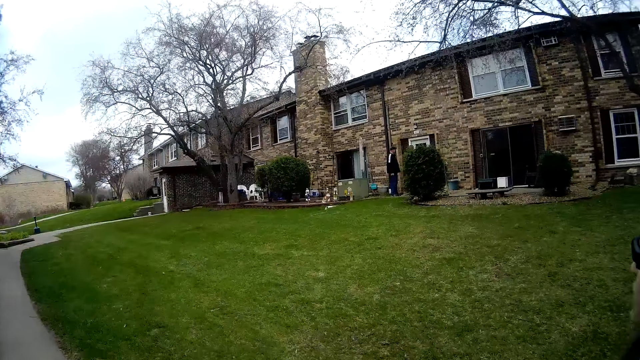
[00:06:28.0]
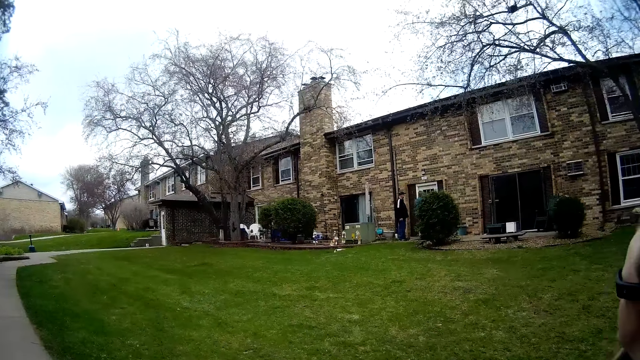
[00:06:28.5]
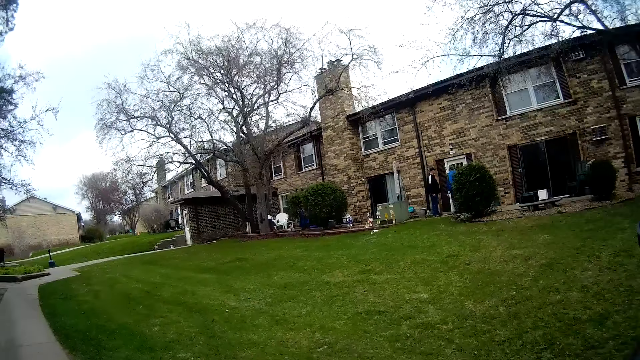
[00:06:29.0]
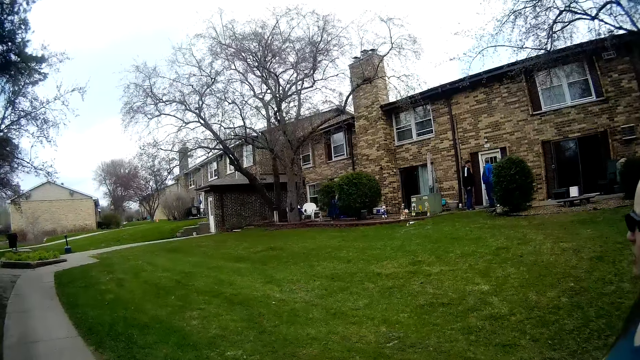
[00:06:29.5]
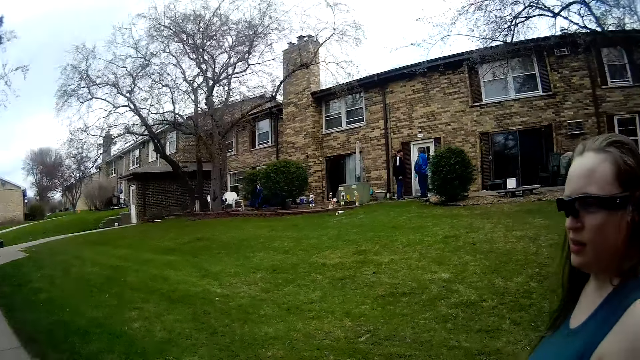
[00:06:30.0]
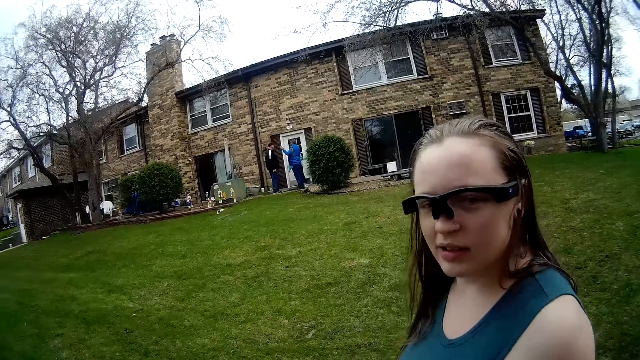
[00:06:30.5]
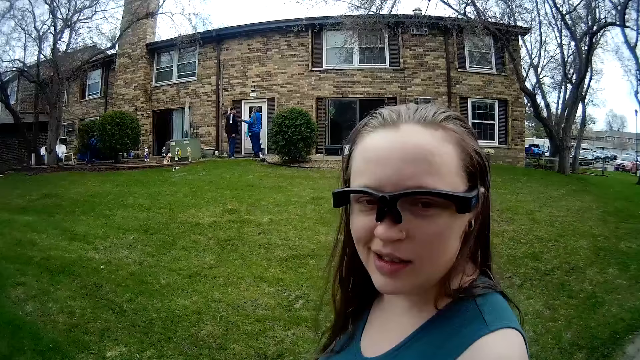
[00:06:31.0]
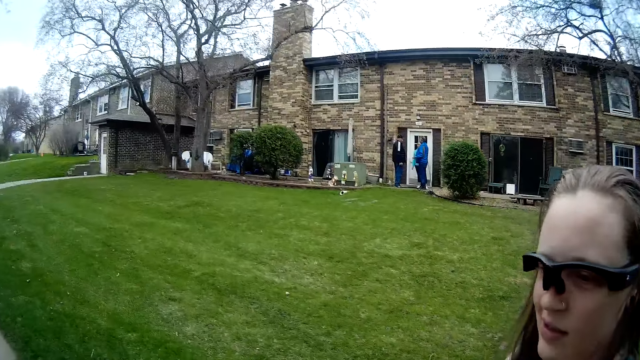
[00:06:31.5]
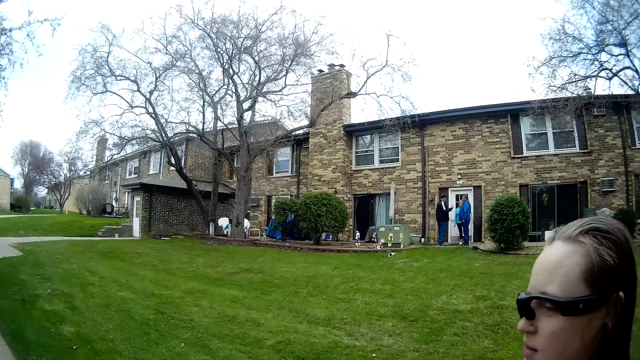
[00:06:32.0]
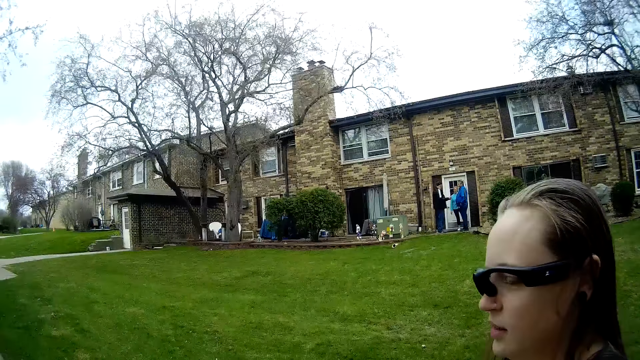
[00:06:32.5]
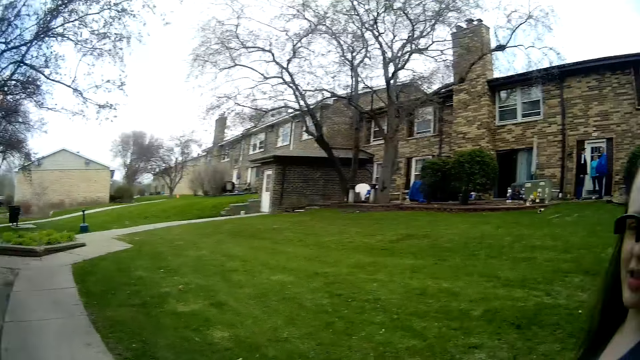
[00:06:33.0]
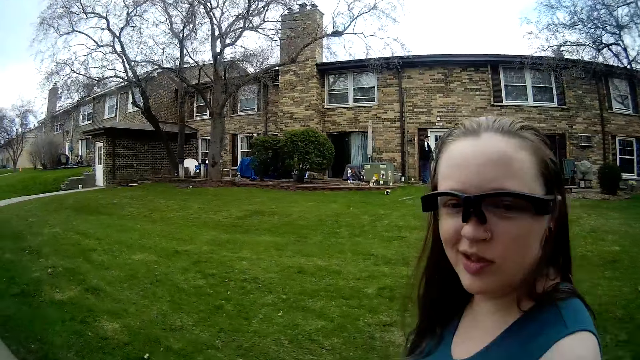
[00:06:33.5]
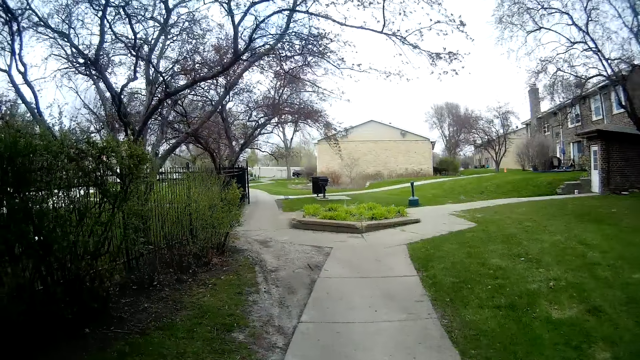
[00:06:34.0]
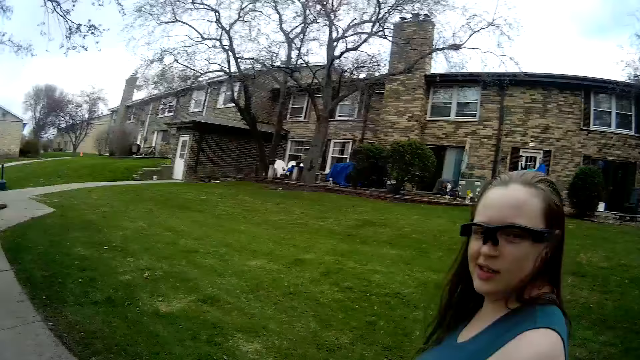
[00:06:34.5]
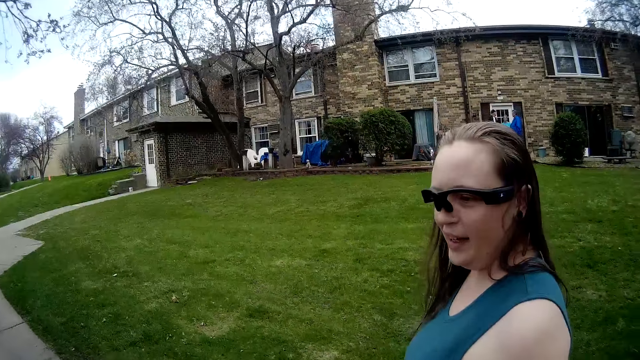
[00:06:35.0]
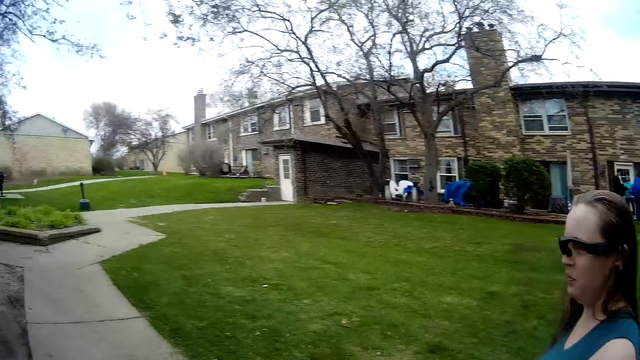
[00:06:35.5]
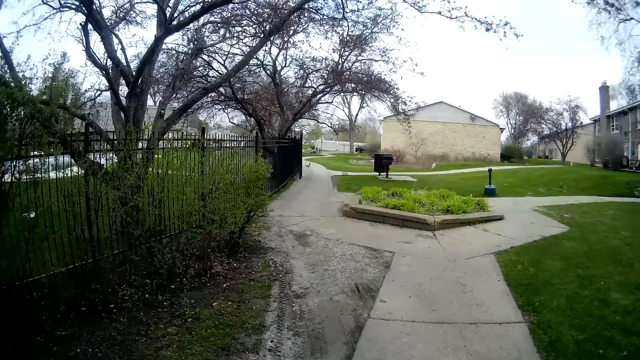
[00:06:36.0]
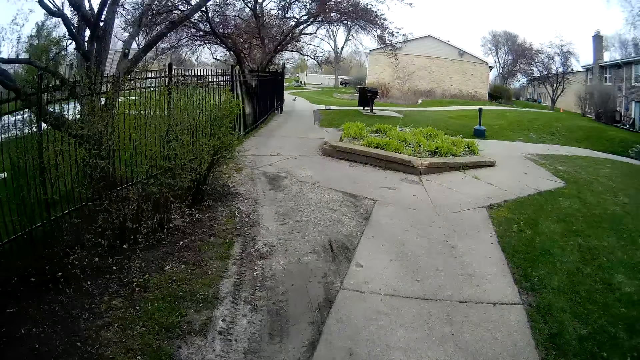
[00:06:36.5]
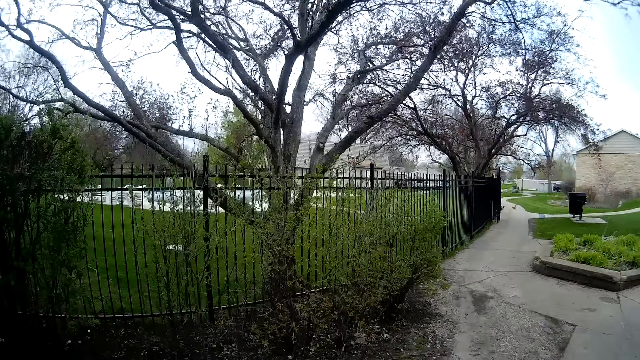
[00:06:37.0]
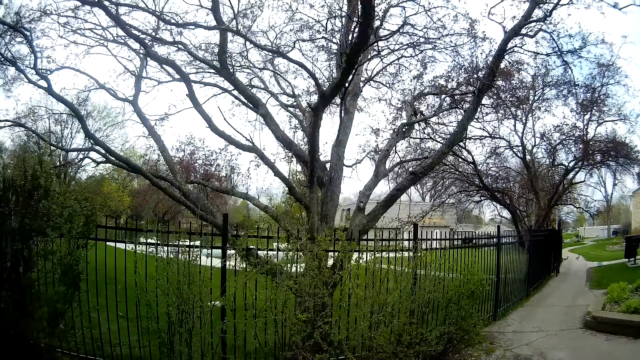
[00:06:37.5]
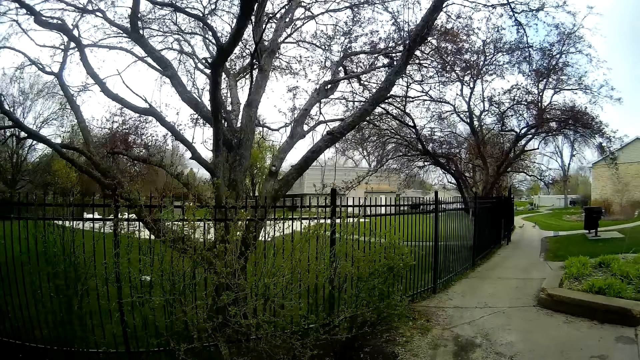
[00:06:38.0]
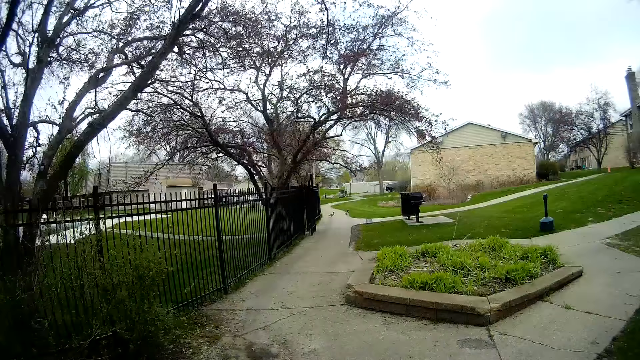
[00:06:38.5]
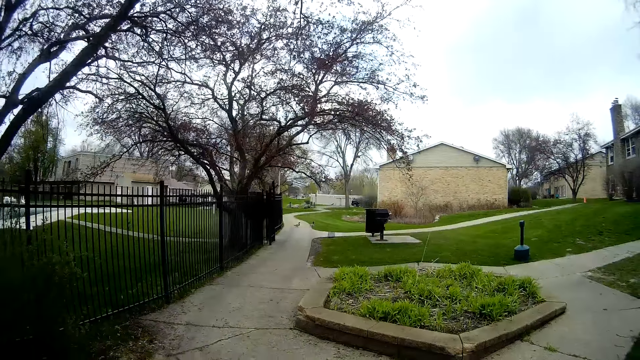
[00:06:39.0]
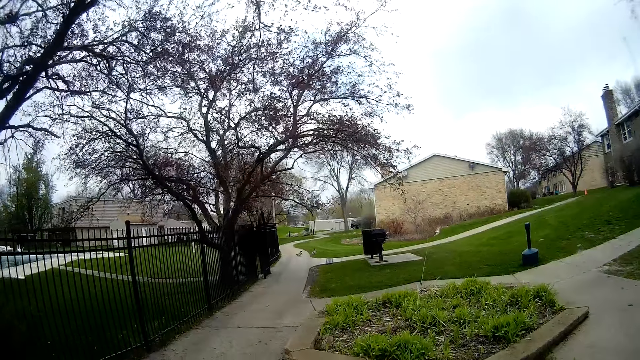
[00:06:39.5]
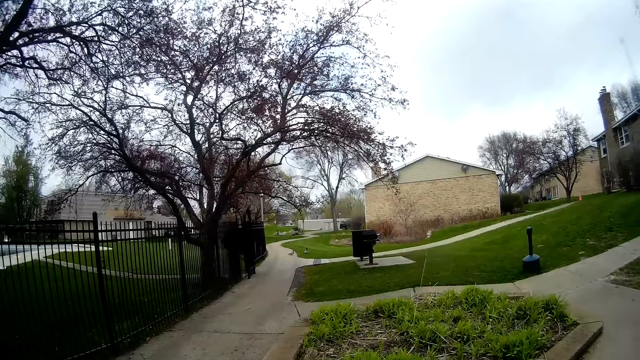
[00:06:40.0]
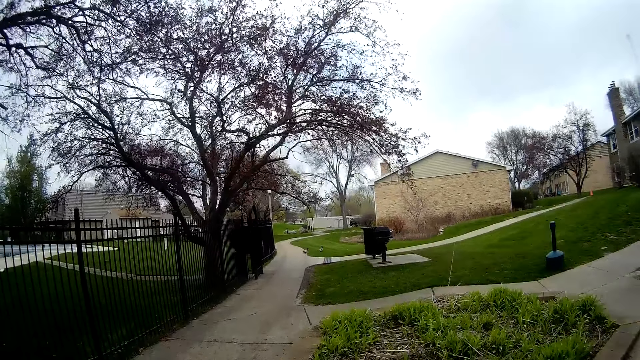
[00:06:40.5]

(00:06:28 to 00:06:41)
The camera wearer talks to the woman. They walk on the pavement.

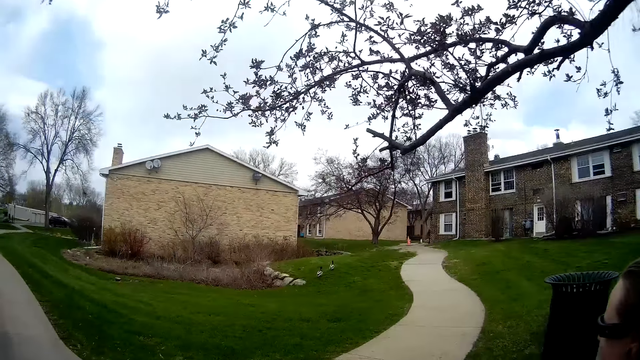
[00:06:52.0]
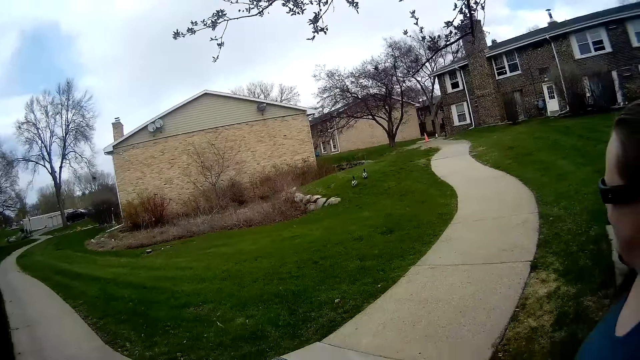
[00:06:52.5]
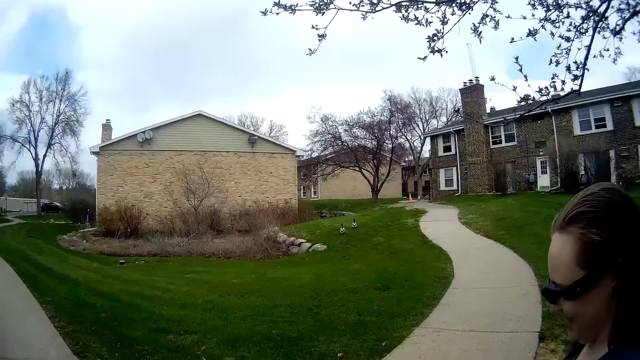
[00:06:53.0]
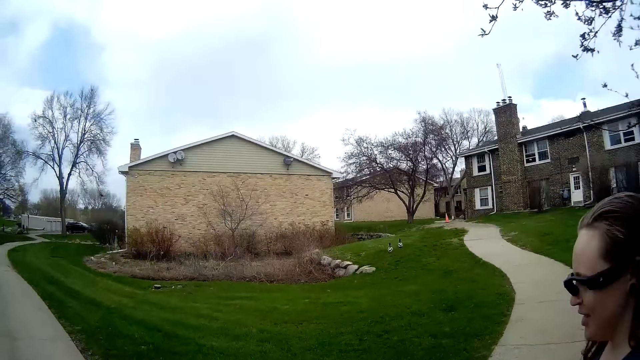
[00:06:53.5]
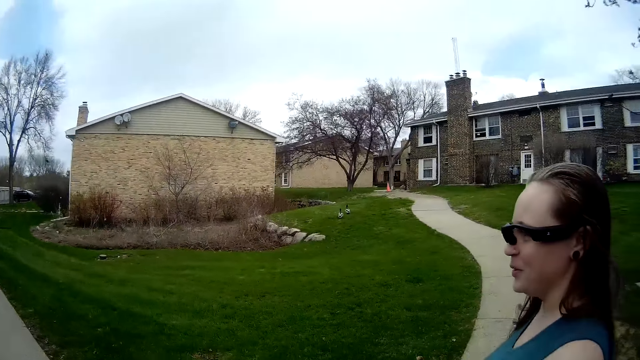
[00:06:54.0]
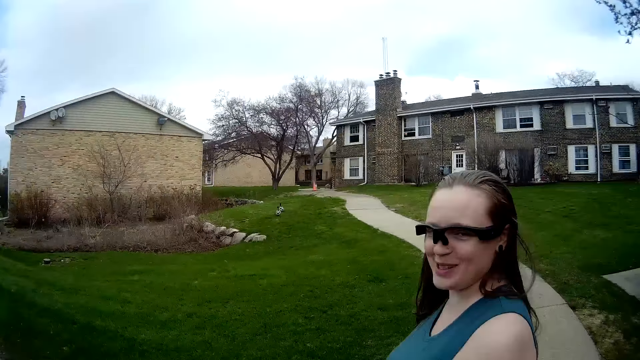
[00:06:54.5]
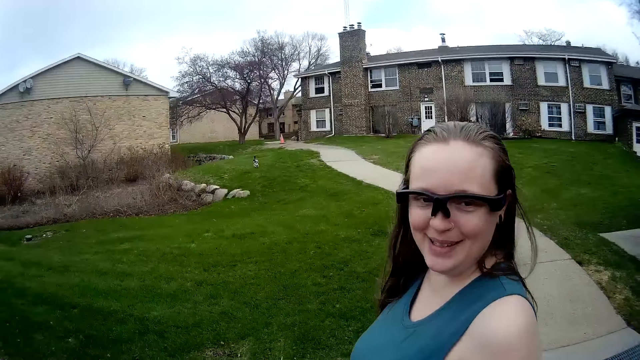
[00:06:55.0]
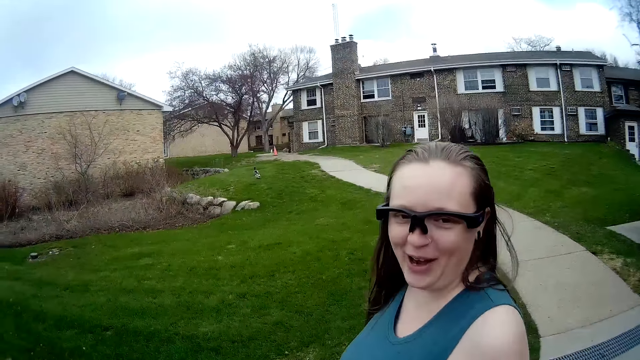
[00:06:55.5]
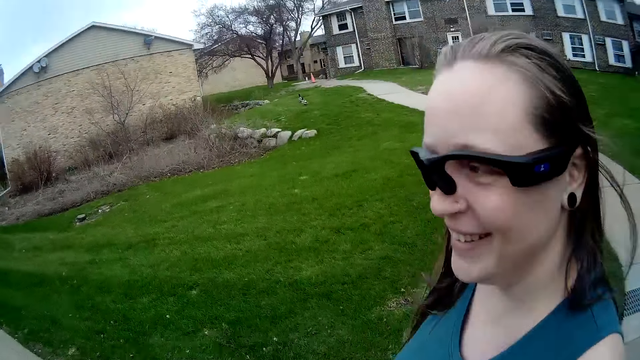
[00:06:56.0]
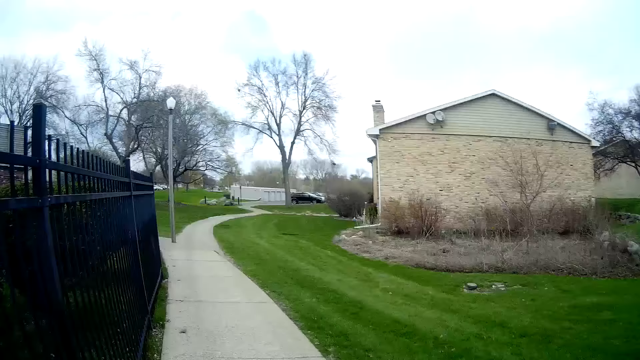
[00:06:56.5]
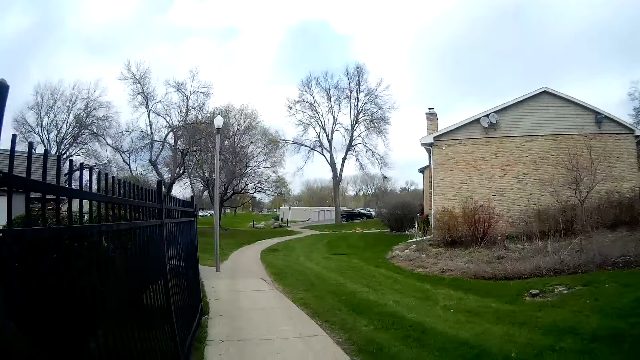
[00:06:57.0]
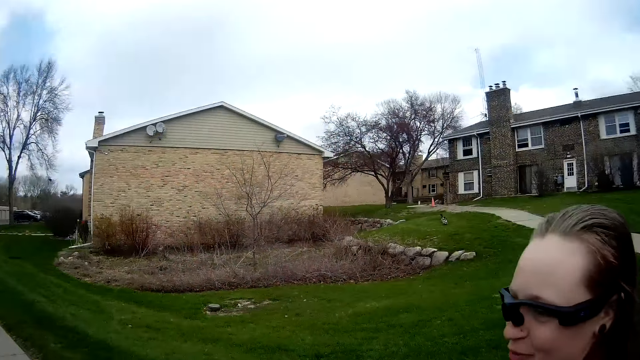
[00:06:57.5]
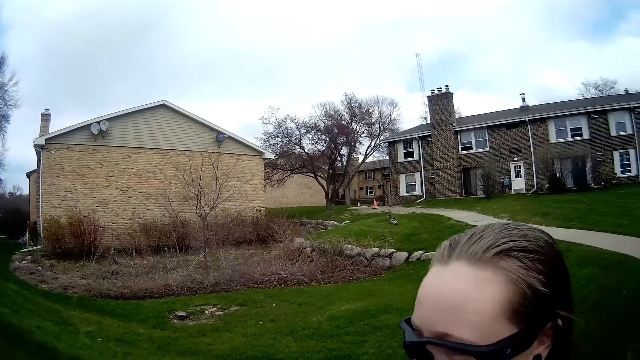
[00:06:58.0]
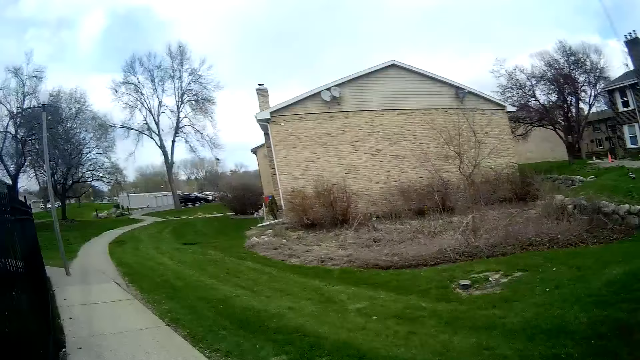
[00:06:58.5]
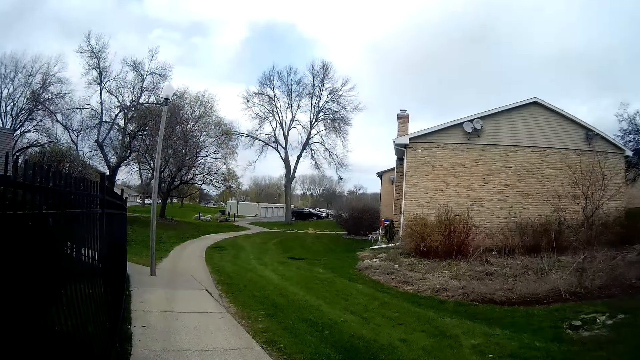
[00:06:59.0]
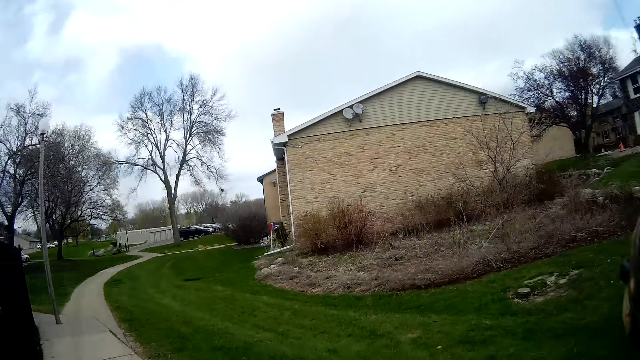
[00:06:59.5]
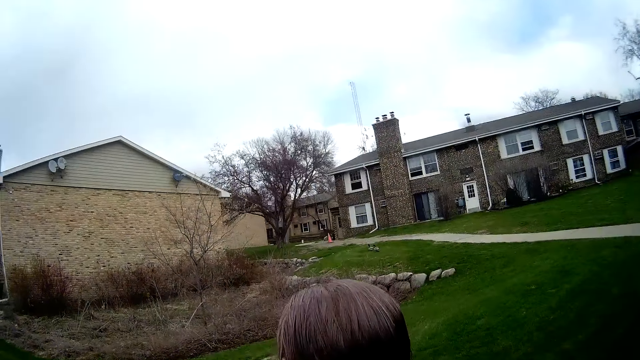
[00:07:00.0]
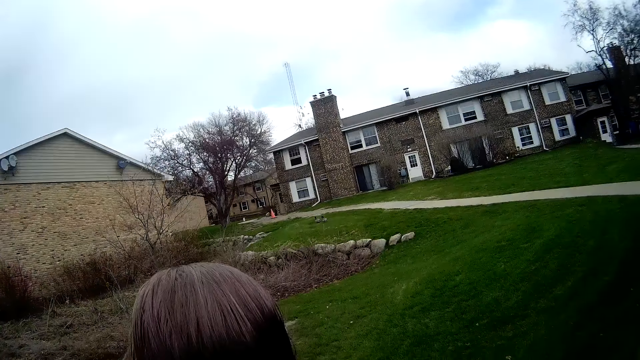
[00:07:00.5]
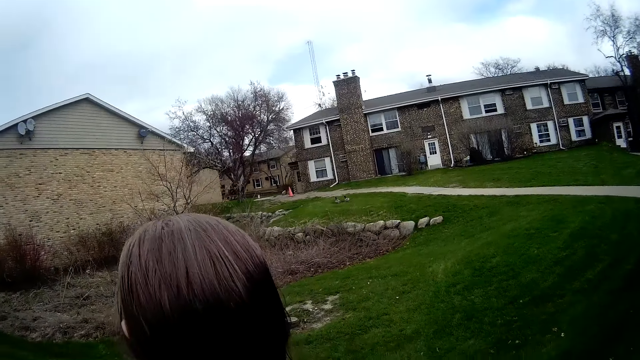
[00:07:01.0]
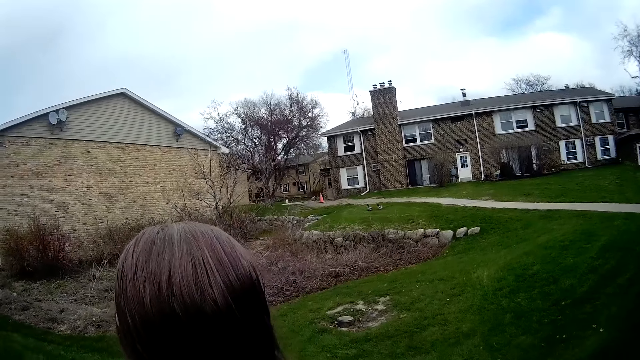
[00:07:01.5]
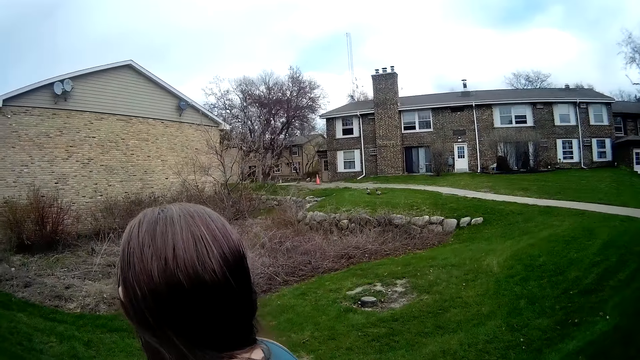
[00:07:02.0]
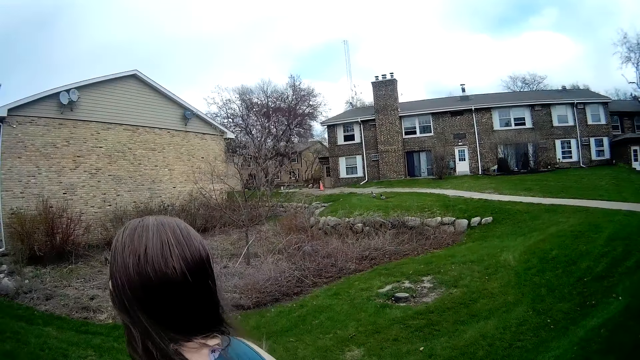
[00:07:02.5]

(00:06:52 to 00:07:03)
The camera wearer talks to the woman.
